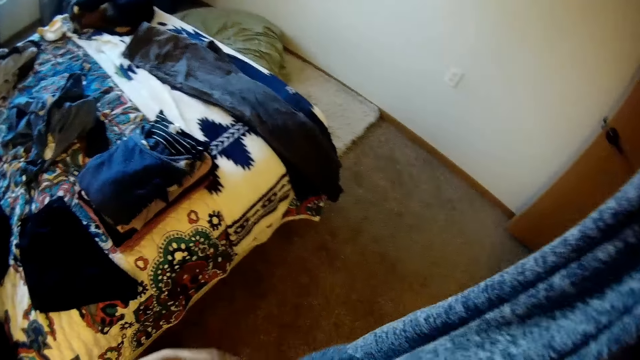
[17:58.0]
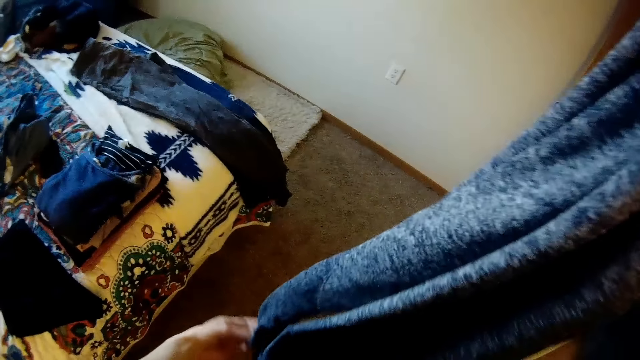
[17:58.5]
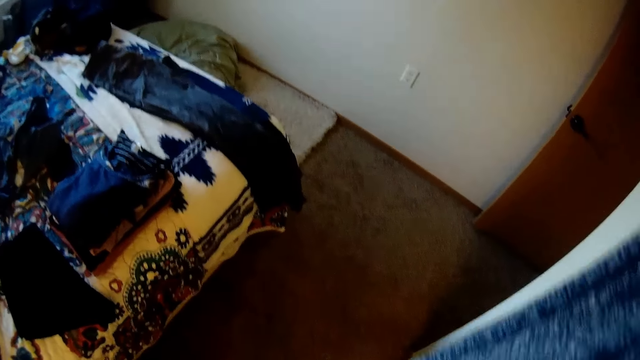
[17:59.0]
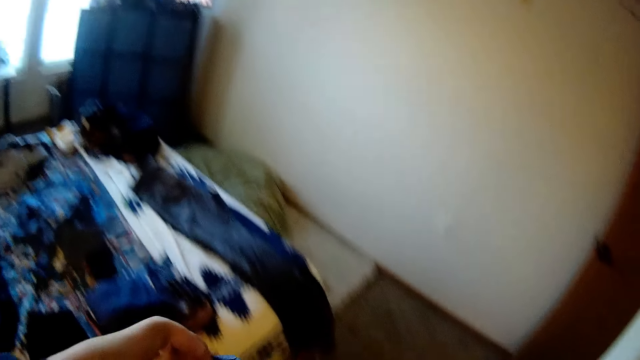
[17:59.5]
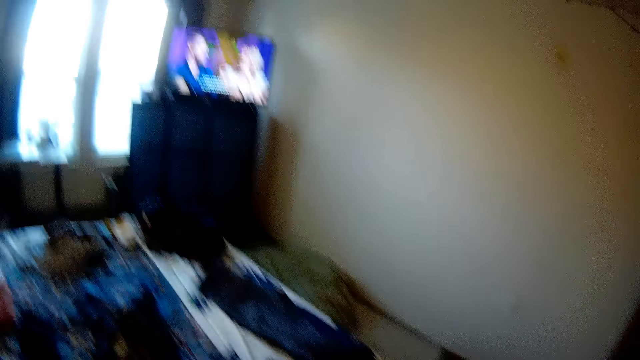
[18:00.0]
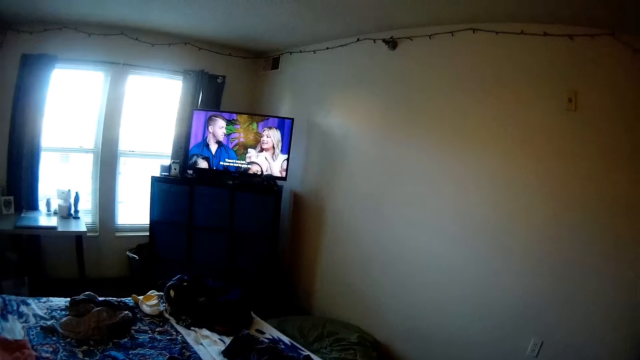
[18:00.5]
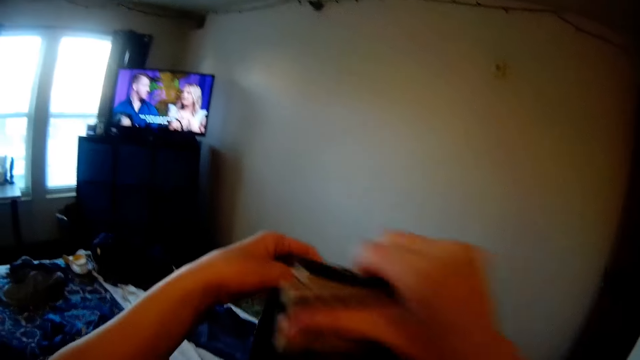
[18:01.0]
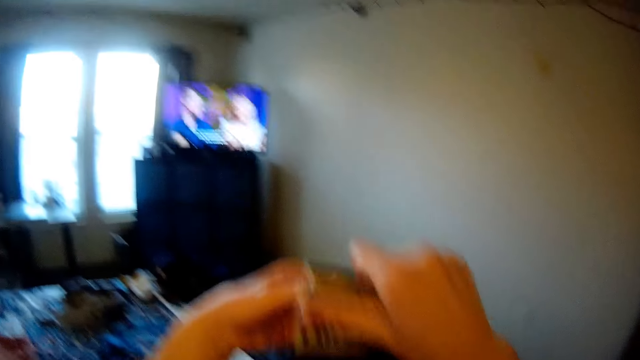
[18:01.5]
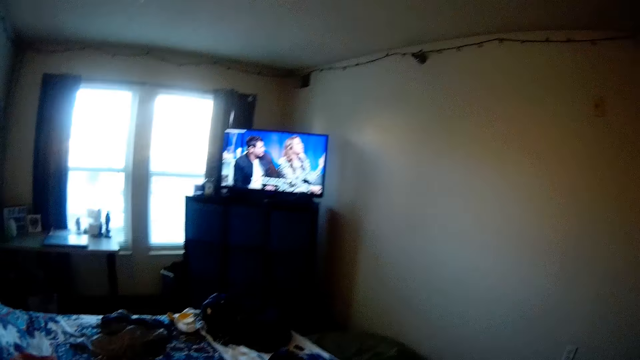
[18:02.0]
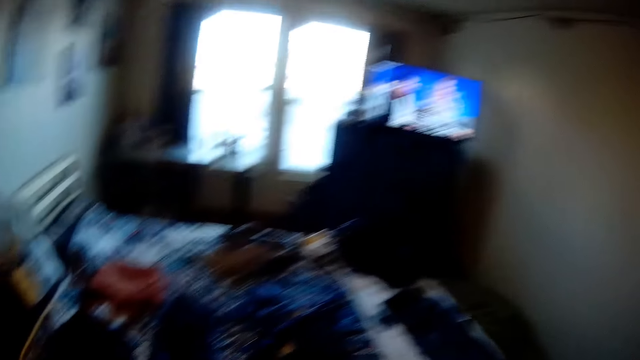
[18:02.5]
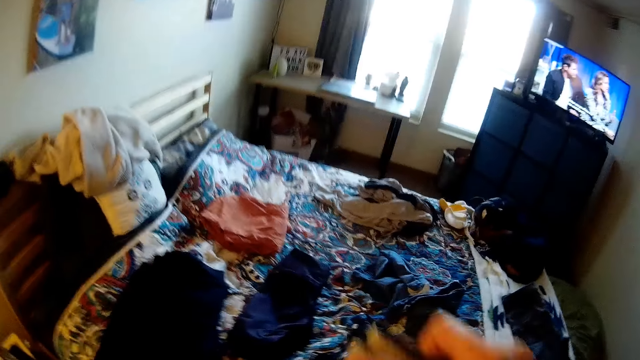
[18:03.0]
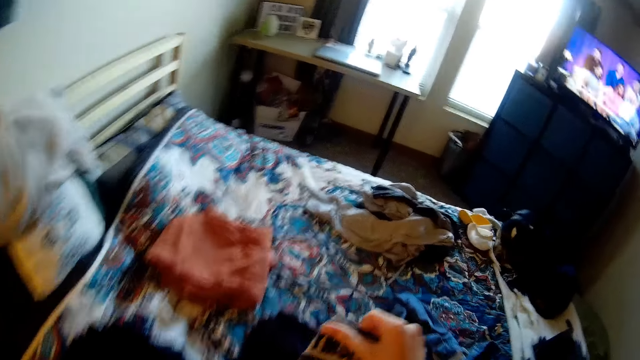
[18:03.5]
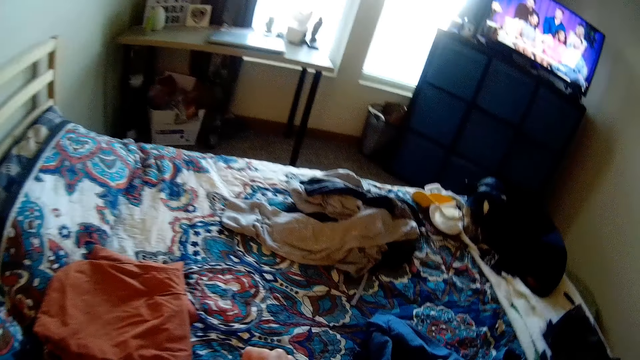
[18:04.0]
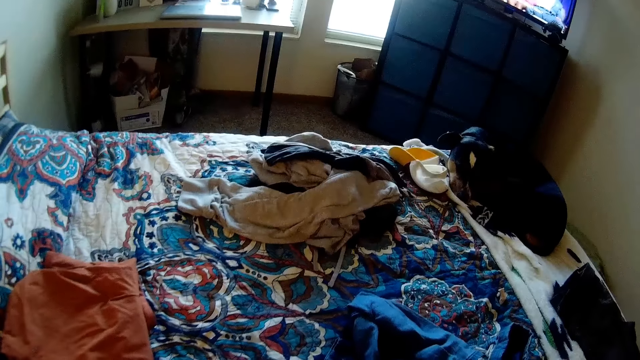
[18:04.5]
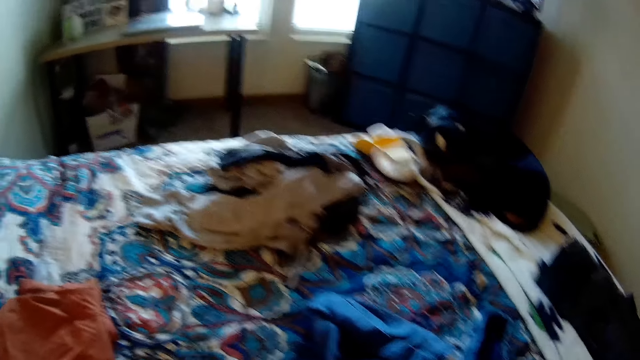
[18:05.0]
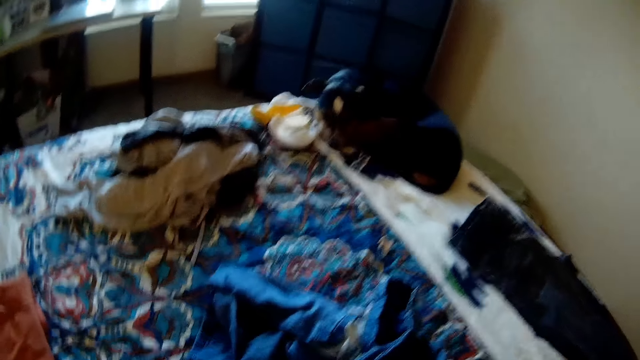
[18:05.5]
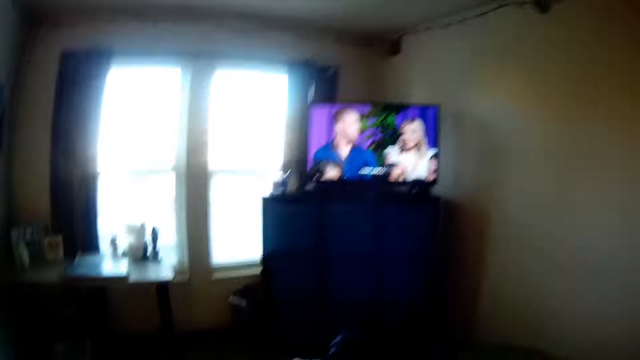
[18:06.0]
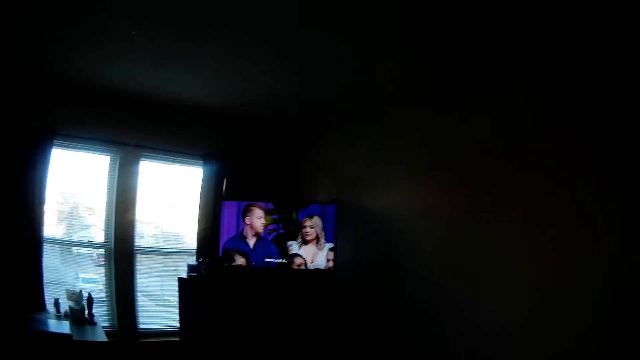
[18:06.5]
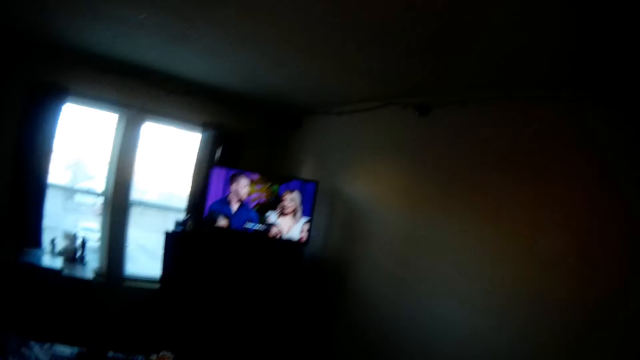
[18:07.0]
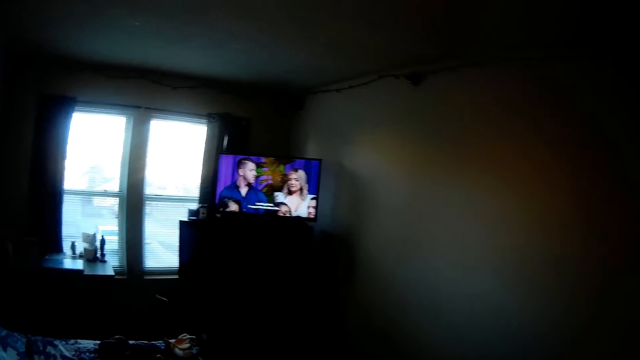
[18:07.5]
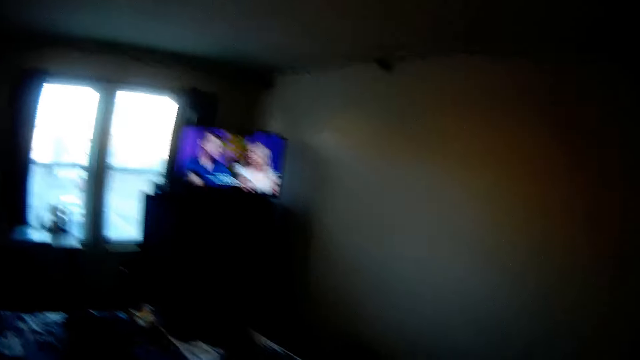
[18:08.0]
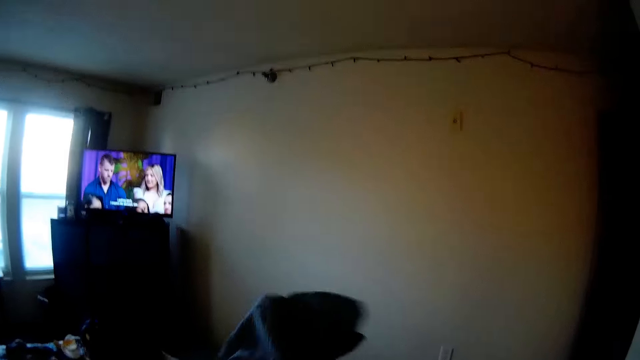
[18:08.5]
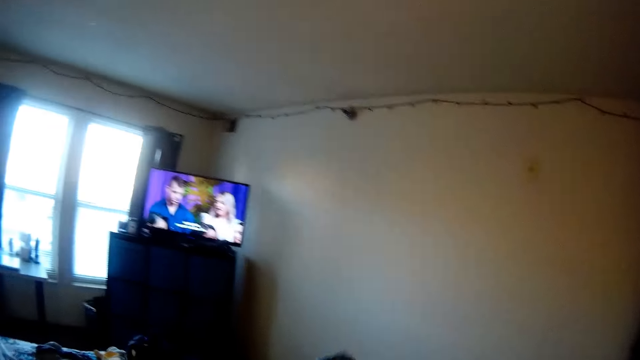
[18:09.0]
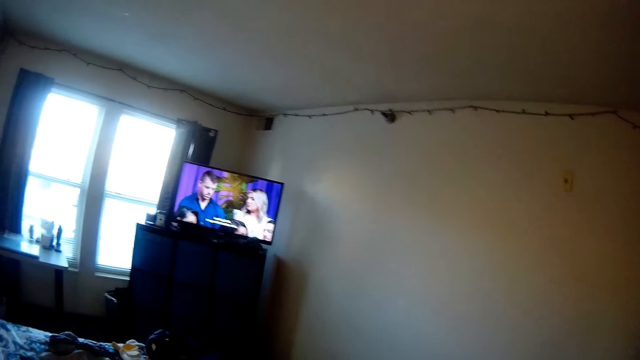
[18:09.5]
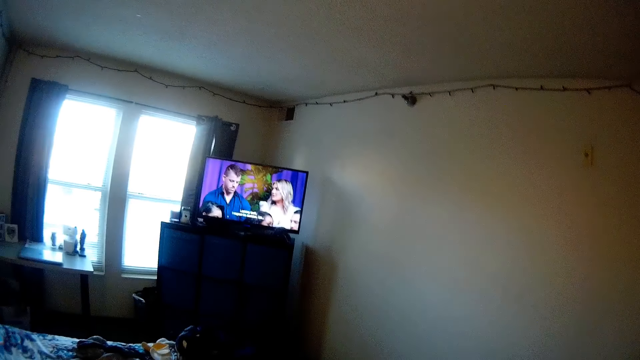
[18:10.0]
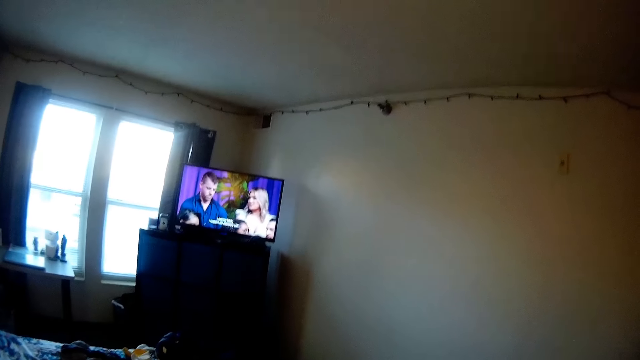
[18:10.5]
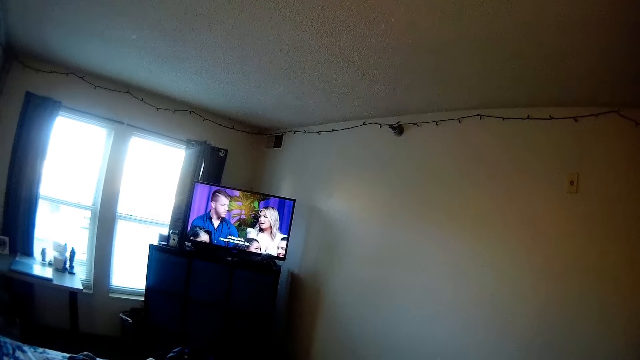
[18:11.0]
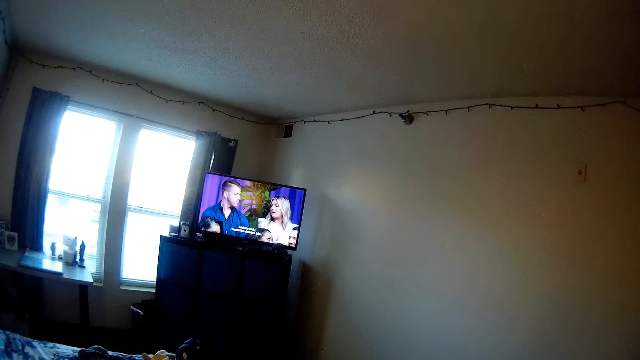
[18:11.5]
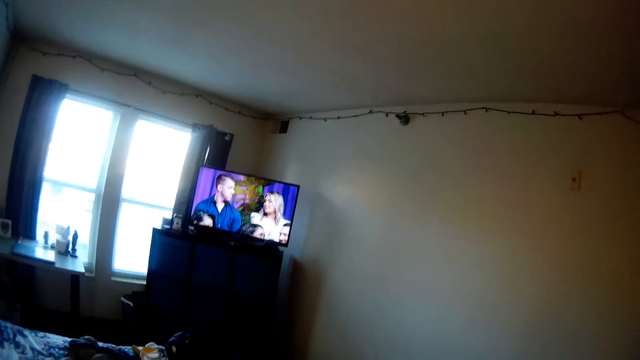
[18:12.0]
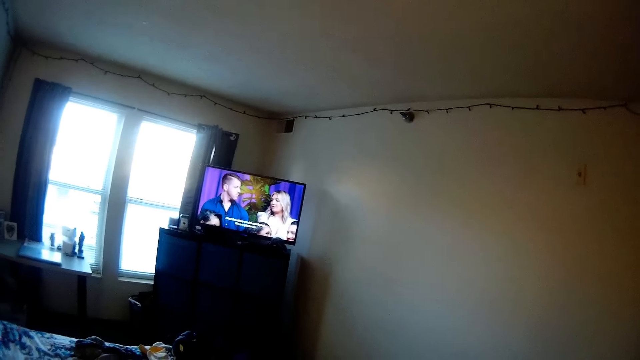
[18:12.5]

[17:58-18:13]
The camera wearer drops the legging on the bed. They look at the dog. They watch the television. They adjust a trouser.

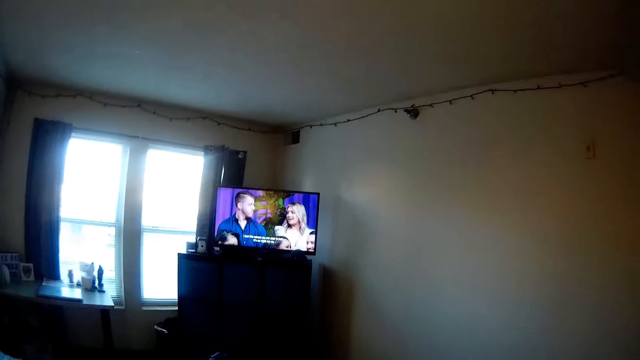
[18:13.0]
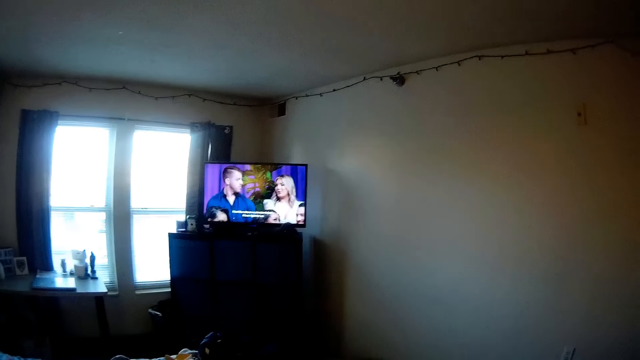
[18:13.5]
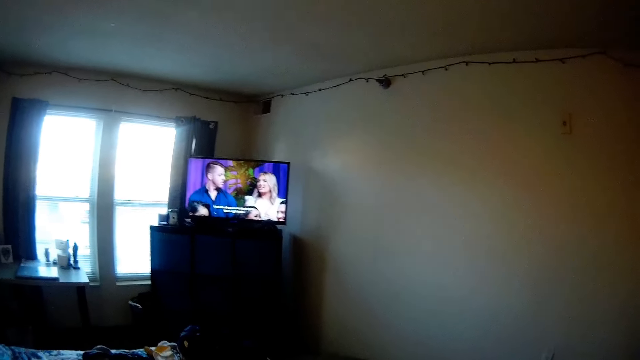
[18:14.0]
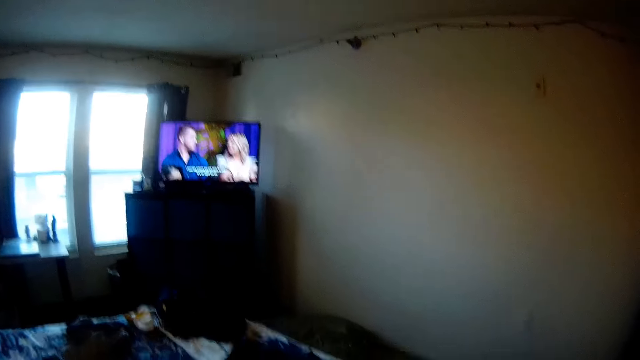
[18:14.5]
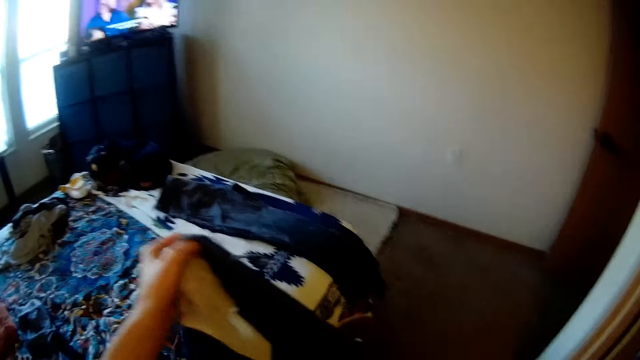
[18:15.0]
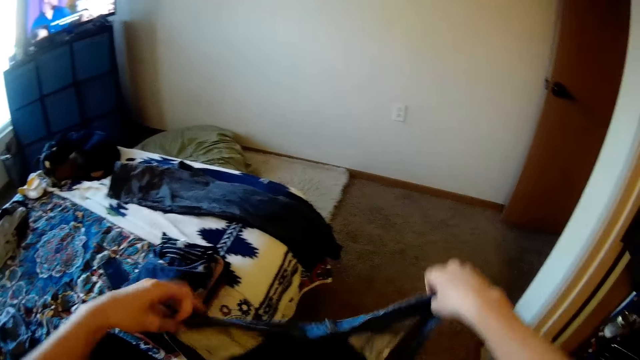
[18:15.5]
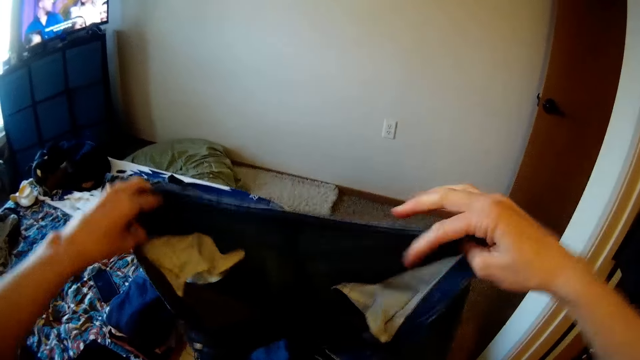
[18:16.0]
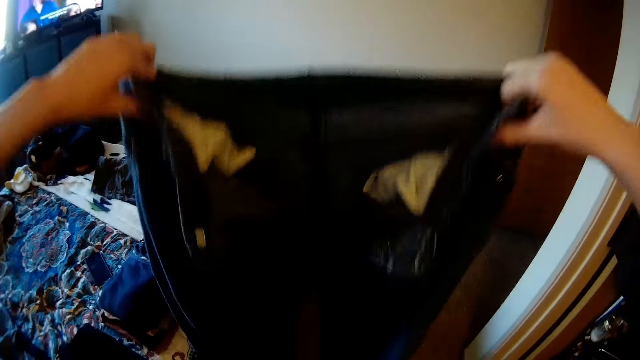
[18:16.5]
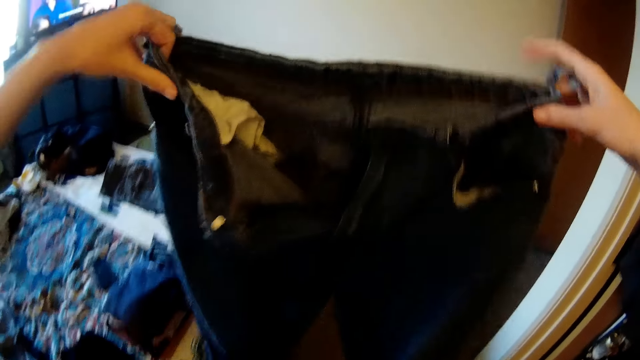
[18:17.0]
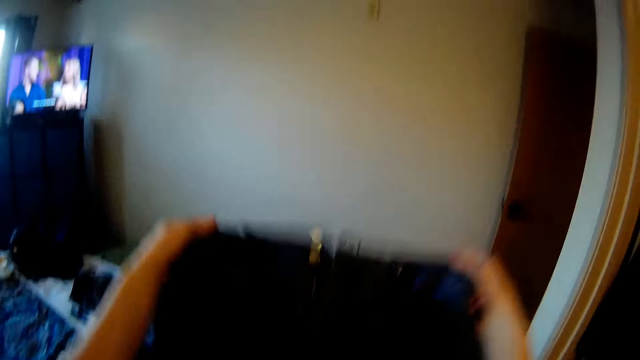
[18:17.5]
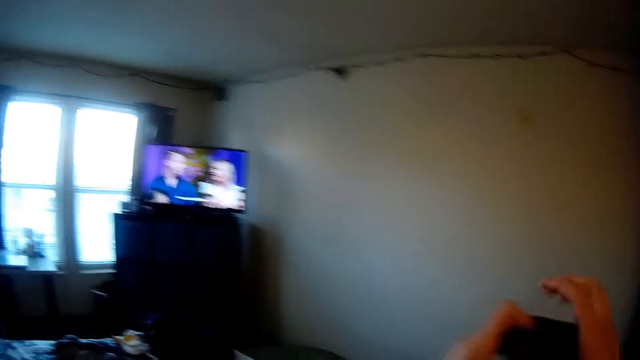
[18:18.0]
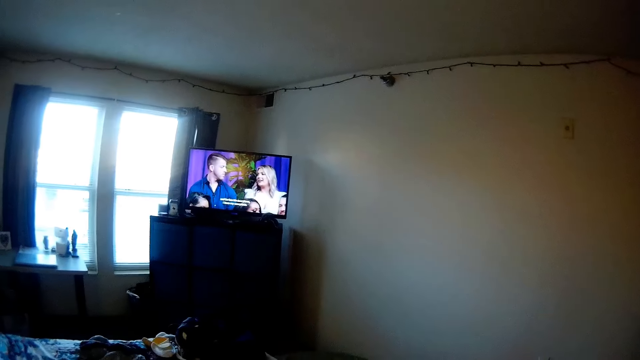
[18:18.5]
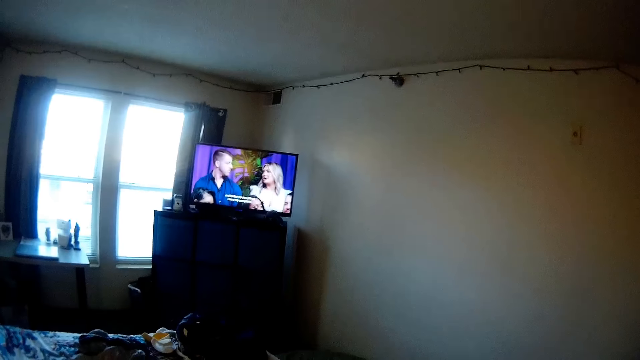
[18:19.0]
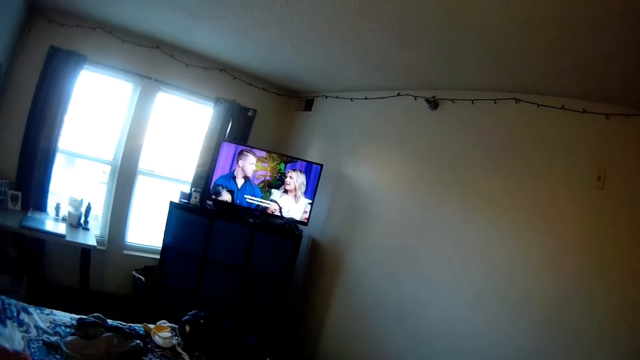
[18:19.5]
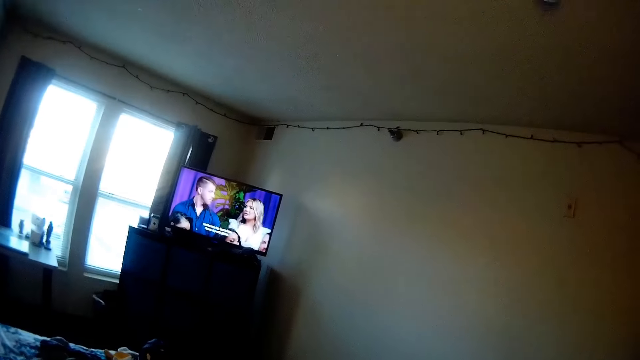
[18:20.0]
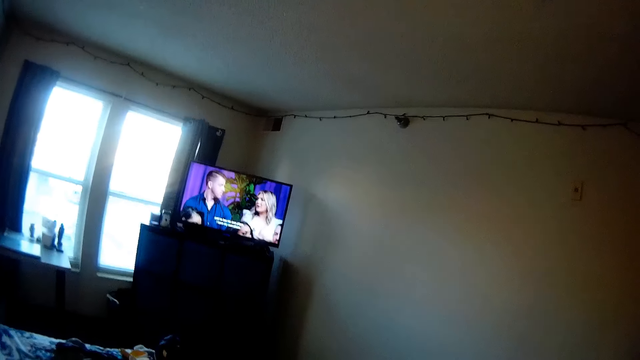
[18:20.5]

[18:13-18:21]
The camera wearer holds the cloth. They hold the trouser. They adjust the trouser. They fold the trouser.
